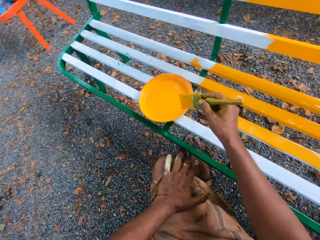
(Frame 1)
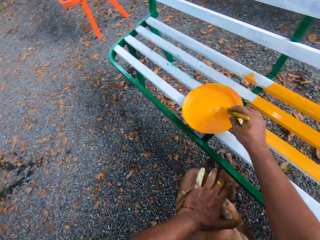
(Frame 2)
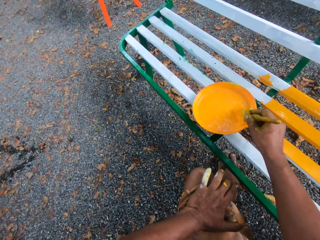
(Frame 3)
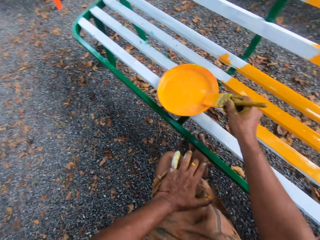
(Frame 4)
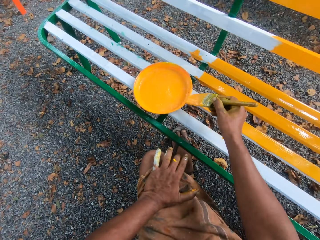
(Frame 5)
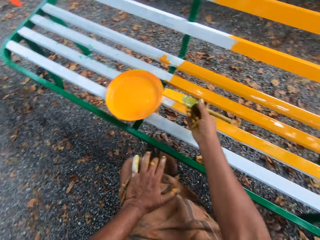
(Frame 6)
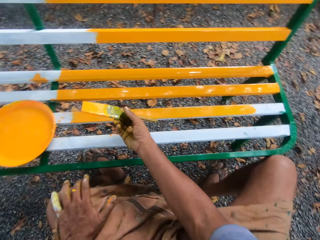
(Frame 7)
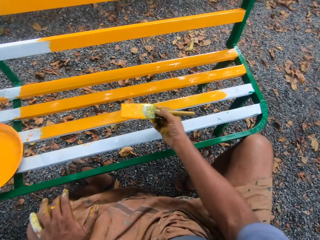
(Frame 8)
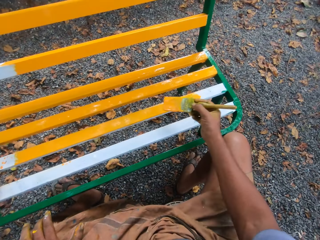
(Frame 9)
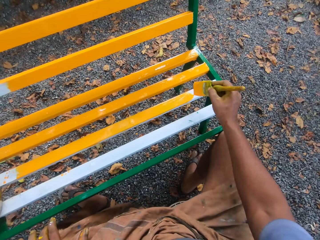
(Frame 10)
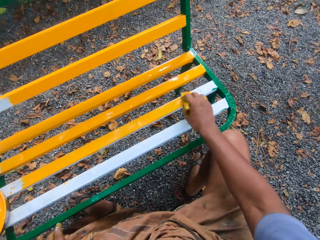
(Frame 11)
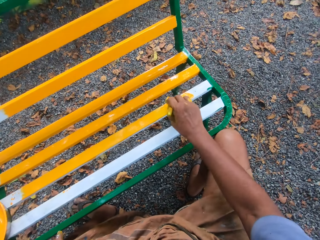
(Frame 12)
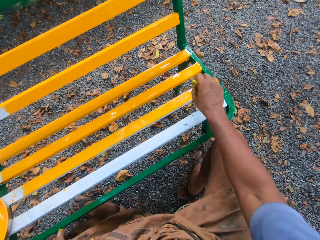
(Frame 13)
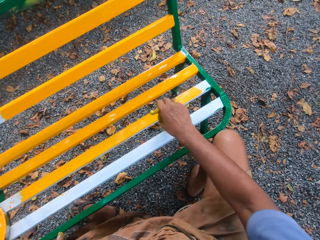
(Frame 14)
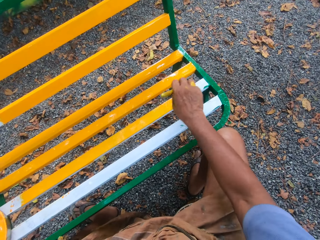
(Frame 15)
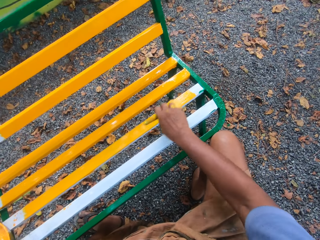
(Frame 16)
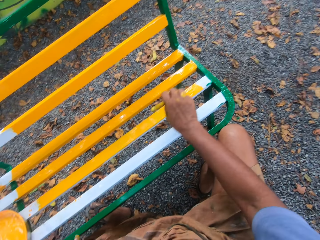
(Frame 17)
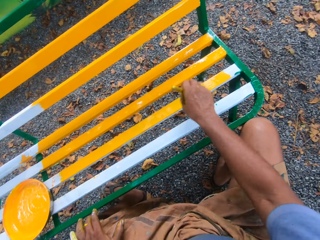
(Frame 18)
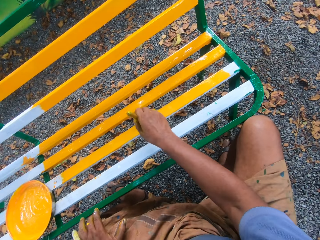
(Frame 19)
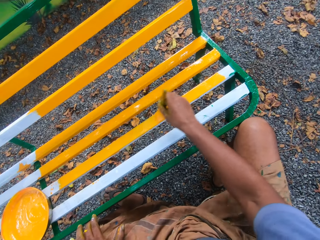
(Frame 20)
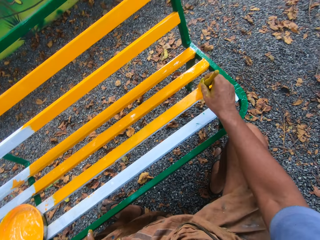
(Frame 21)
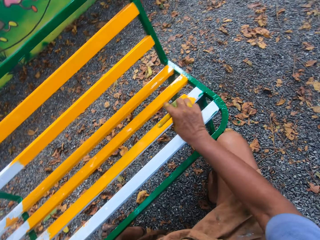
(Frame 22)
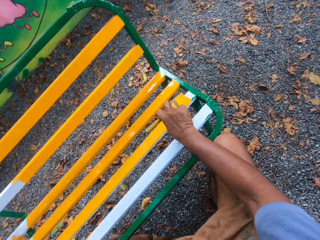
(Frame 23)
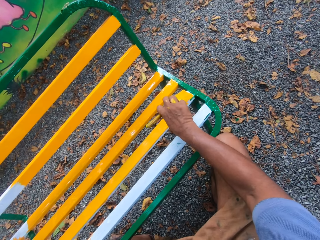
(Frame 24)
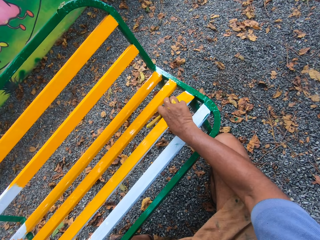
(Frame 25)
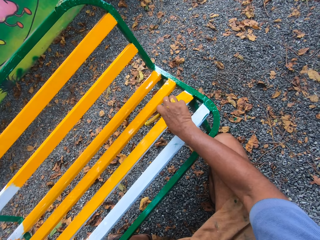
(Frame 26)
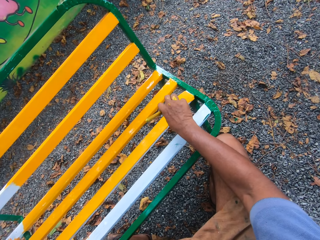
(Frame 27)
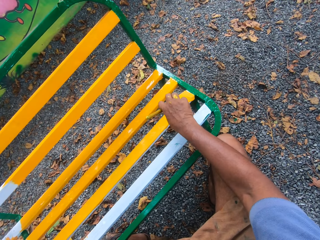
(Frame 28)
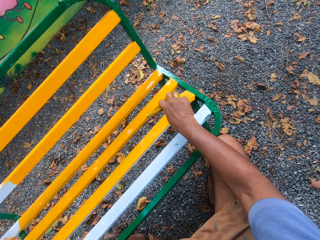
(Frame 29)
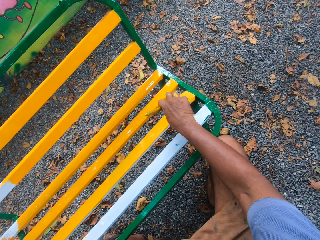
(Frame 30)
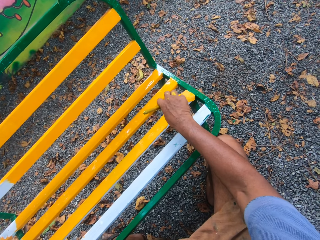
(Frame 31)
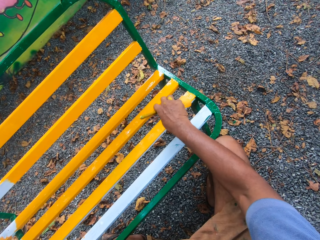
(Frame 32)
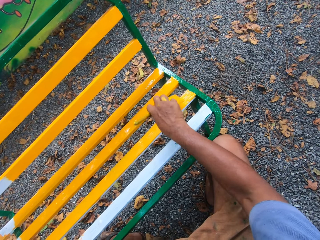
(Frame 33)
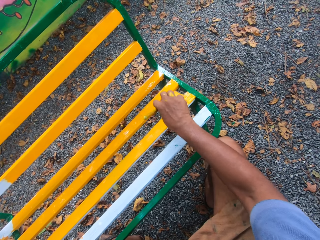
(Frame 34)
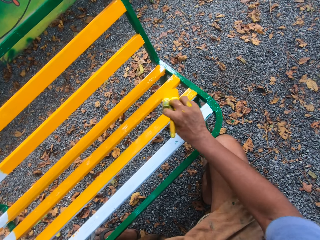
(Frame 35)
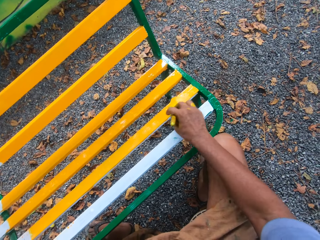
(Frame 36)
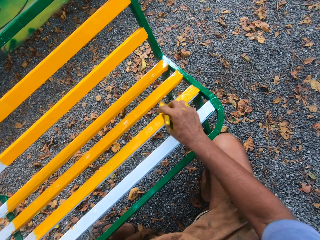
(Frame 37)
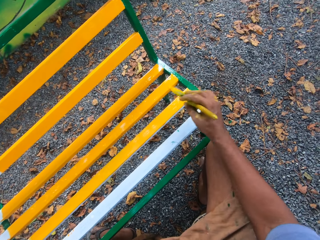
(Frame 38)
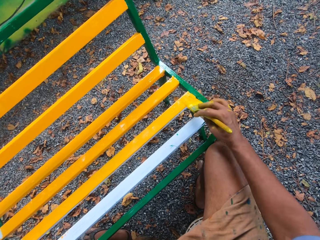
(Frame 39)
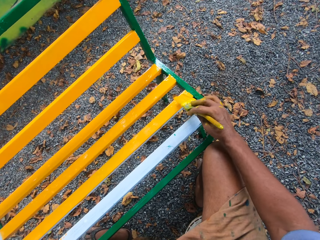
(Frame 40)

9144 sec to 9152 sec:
The camera wearer dips the brush into paint. They paint a bench with a paint brush.

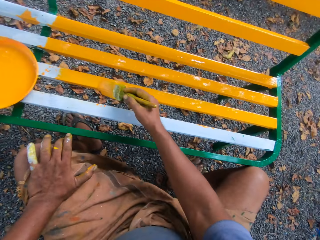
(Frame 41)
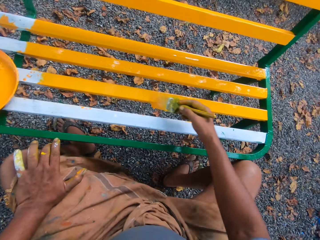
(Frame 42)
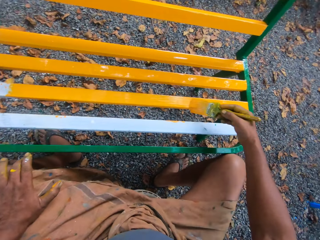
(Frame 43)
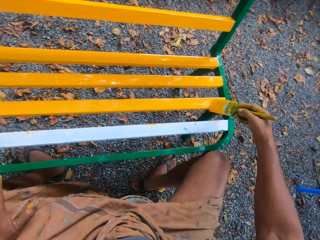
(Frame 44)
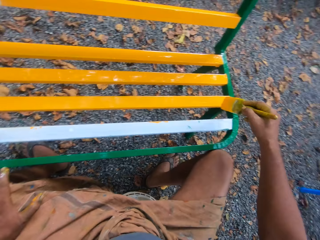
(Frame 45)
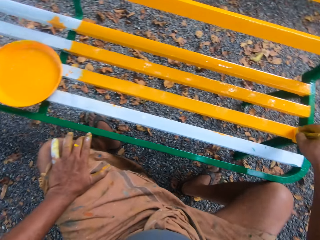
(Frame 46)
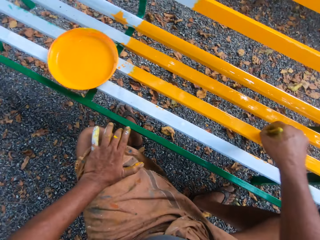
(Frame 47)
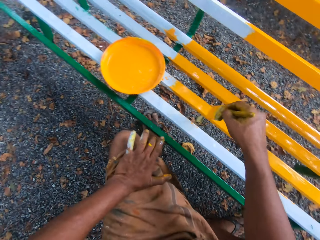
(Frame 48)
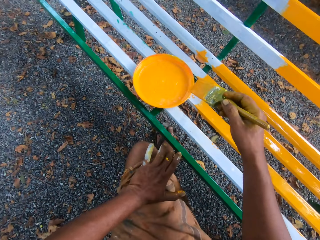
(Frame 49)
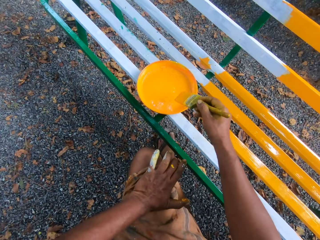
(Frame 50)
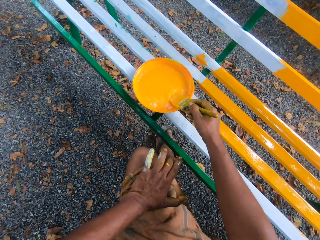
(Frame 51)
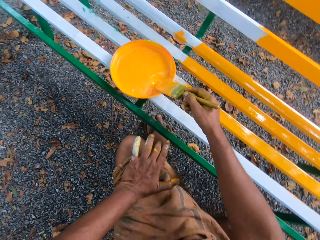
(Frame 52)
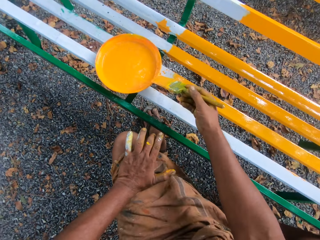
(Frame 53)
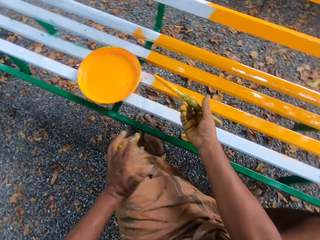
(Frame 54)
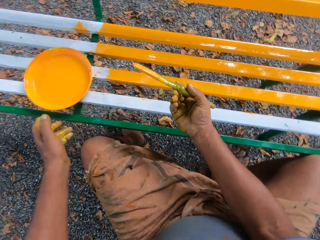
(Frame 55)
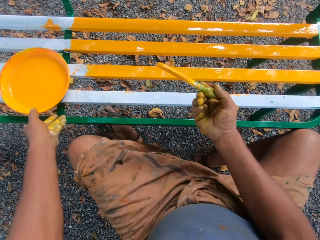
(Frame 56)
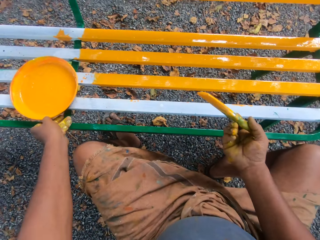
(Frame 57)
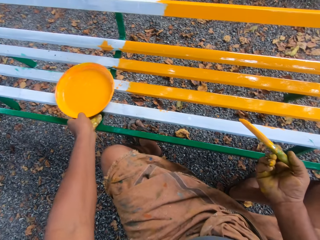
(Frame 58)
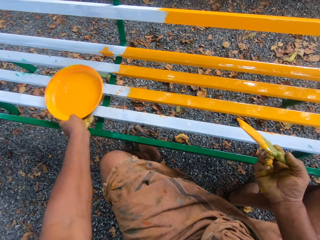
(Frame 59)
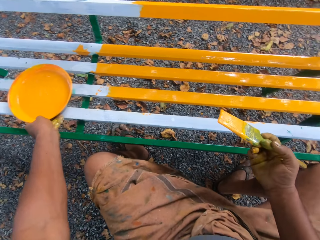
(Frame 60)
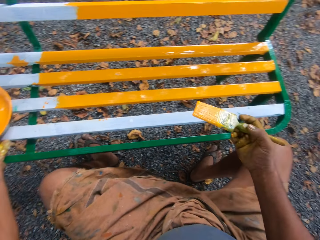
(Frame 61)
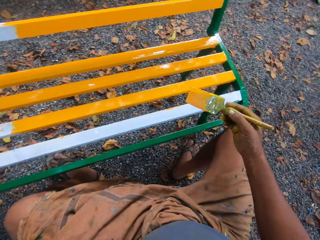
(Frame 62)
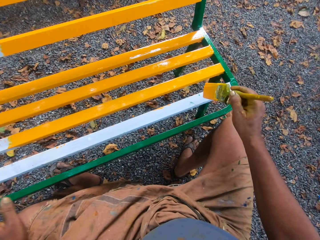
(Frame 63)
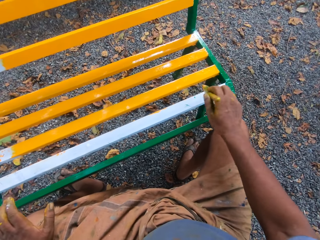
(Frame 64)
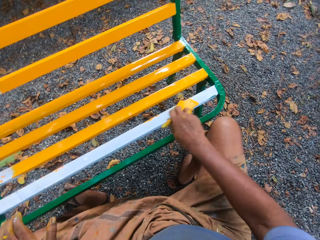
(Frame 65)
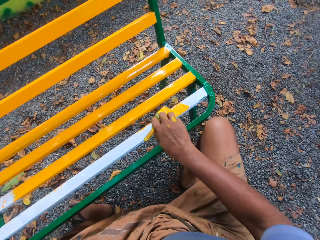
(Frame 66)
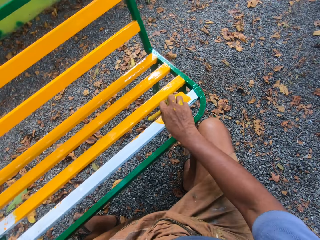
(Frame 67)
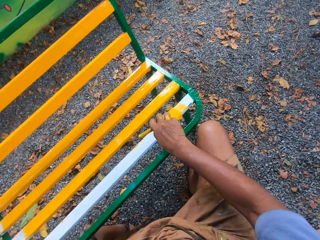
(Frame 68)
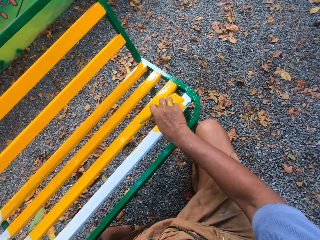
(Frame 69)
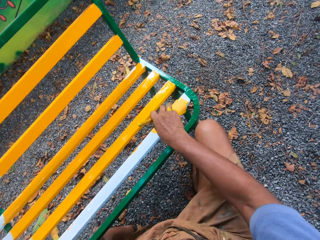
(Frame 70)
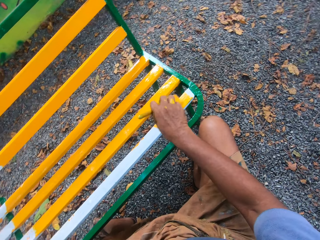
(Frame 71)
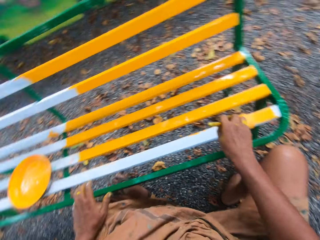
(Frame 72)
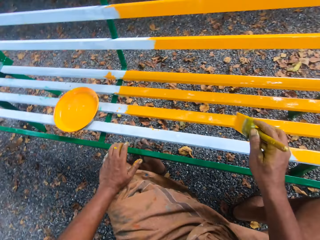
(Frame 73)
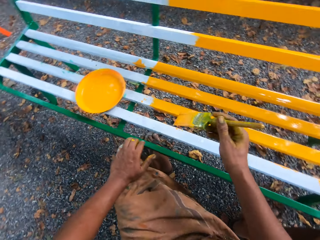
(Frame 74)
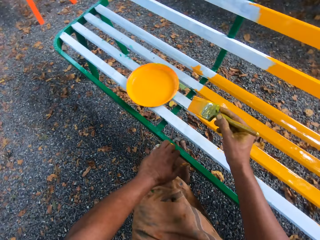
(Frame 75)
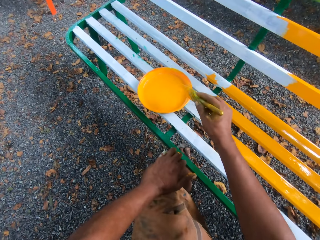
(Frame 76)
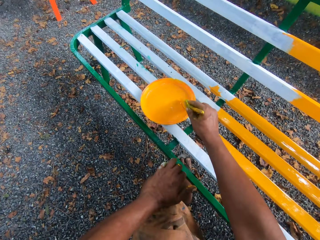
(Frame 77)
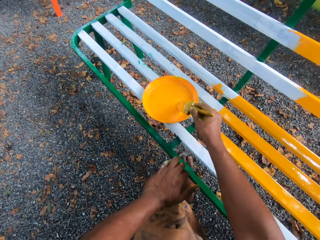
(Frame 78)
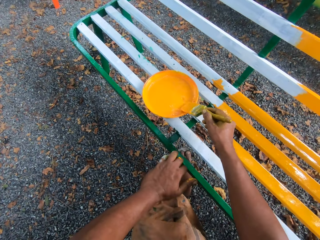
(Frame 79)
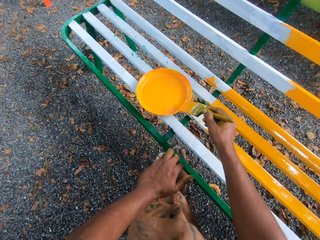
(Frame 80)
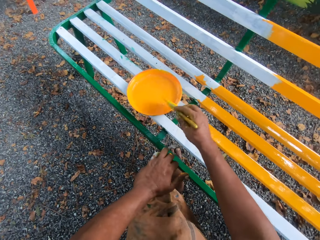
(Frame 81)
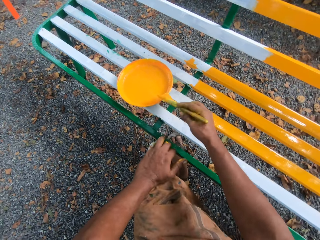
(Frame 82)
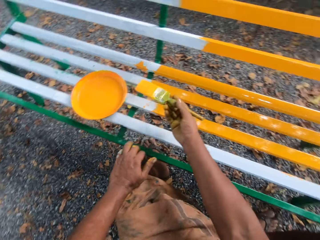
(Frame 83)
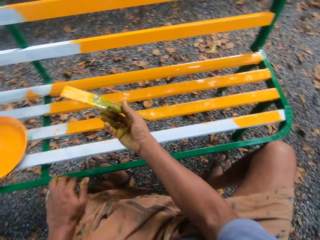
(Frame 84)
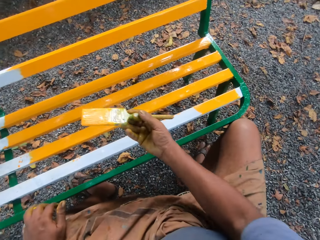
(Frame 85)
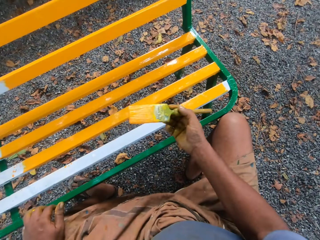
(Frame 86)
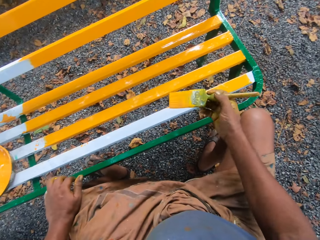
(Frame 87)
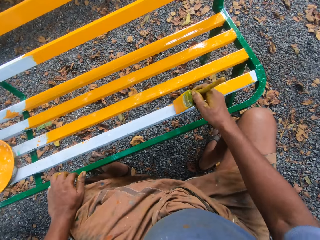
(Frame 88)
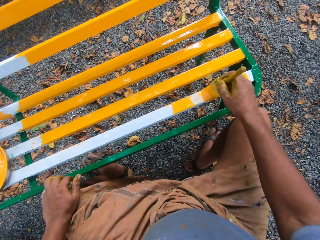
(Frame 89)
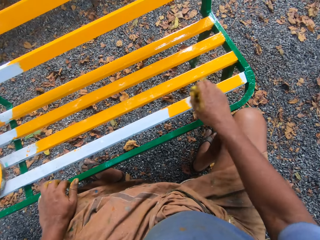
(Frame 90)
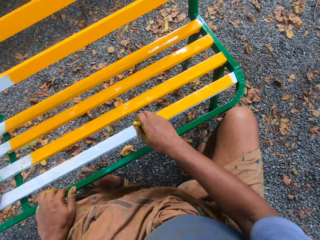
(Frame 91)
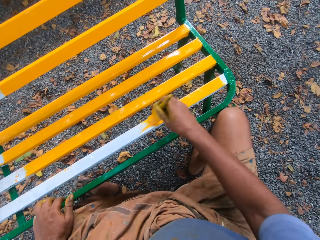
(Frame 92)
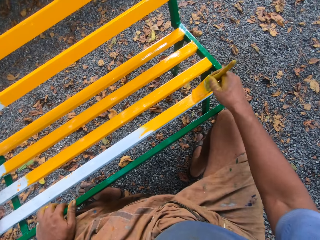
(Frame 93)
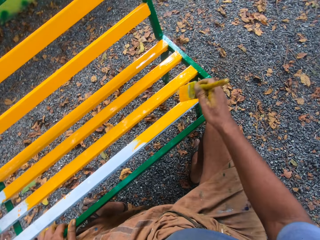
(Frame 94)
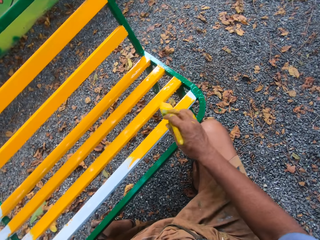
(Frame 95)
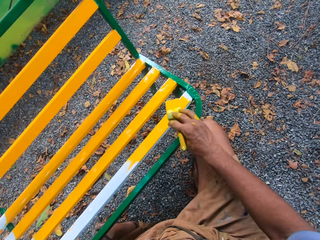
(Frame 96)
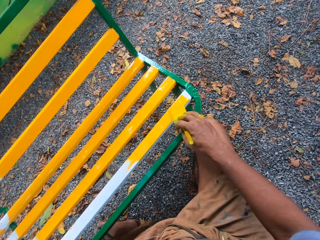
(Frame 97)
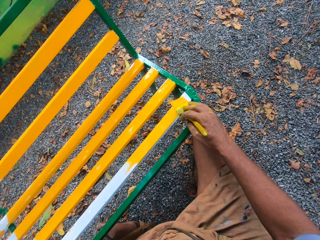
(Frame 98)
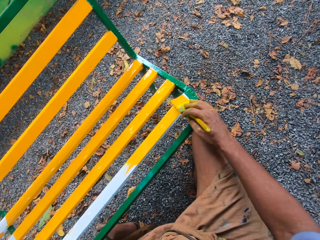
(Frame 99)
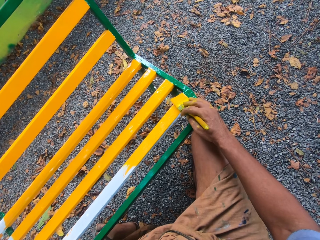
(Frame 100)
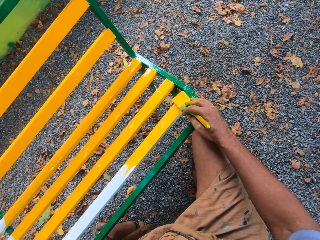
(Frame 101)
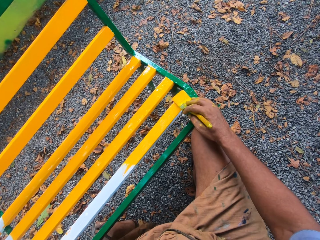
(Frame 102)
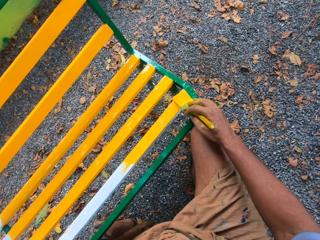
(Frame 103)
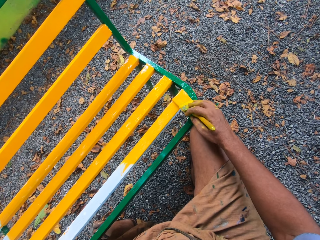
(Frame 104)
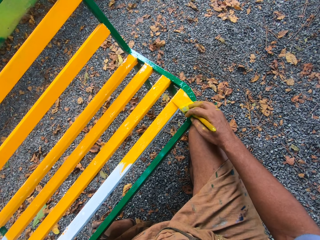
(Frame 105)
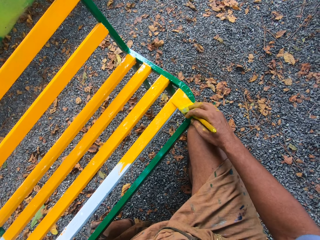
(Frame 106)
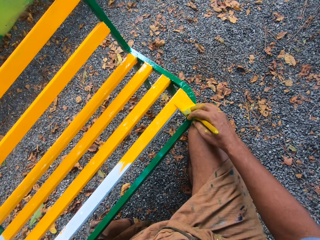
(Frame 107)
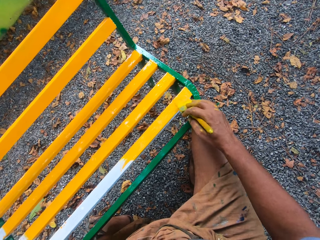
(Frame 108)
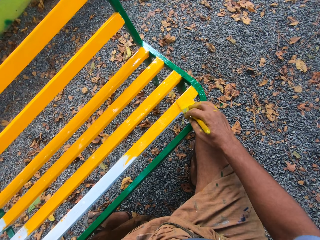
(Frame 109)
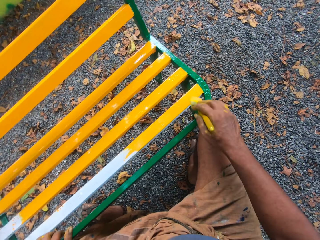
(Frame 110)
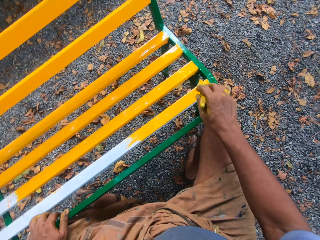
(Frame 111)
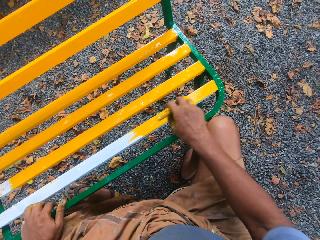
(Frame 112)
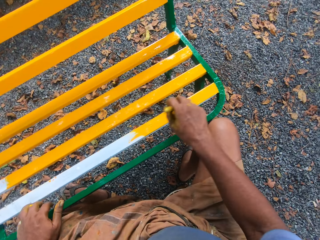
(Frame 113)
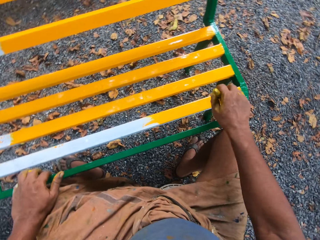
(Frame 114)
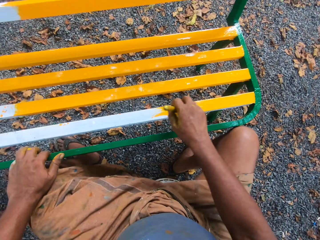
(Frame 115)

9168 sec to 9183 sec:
The camera wearer dips the brush into paint. They paint a bench with a paint brush. They dip the brush into paint. They paint the bench with the paint brush.
